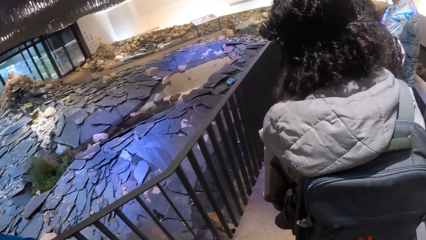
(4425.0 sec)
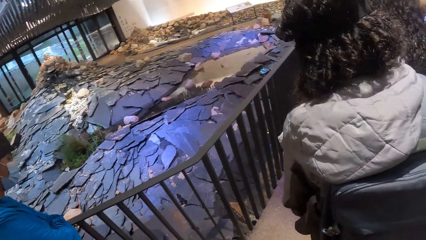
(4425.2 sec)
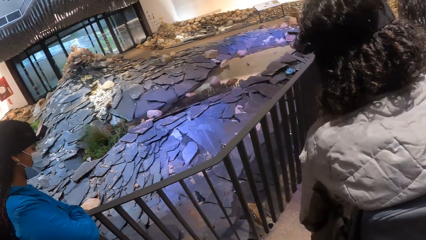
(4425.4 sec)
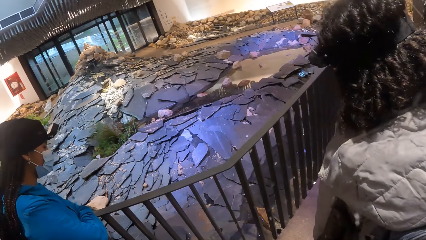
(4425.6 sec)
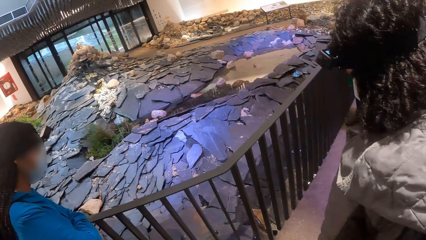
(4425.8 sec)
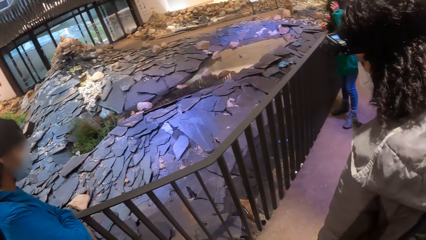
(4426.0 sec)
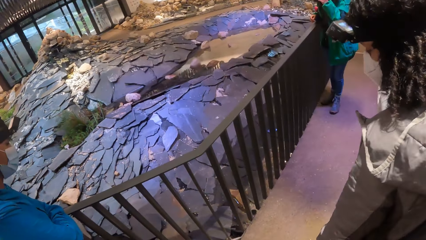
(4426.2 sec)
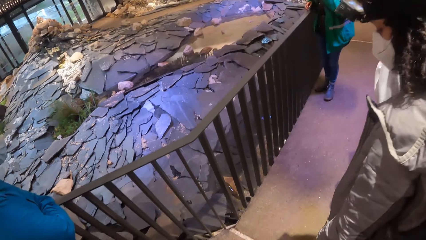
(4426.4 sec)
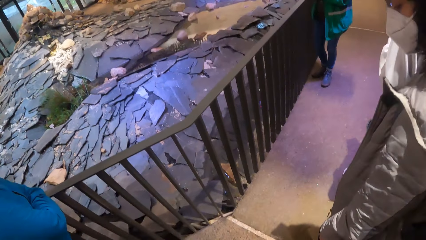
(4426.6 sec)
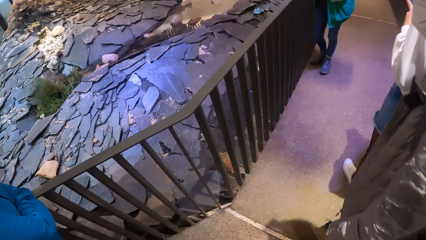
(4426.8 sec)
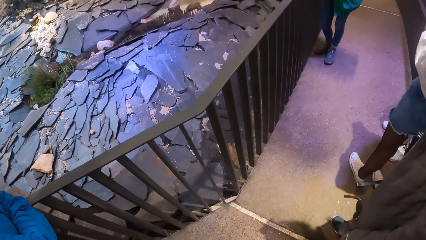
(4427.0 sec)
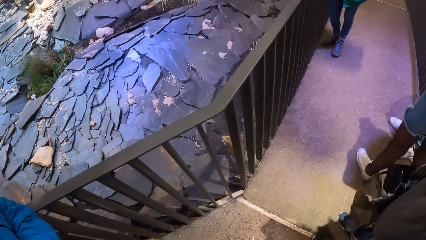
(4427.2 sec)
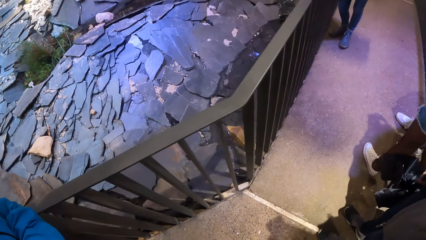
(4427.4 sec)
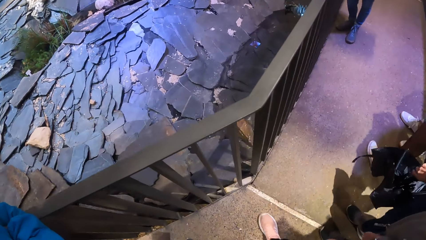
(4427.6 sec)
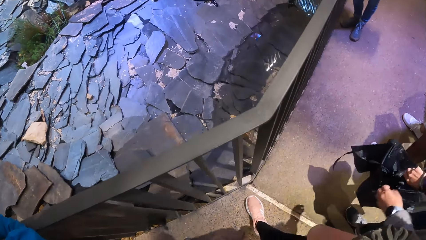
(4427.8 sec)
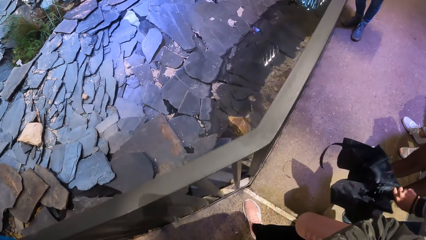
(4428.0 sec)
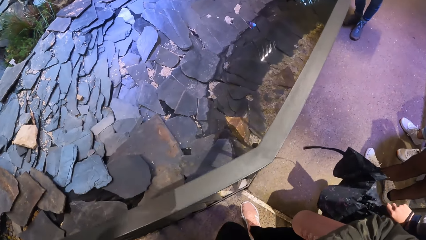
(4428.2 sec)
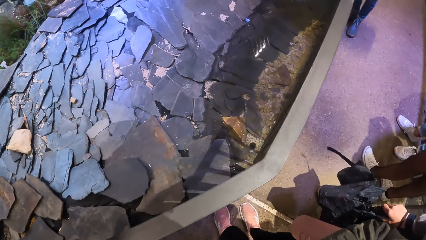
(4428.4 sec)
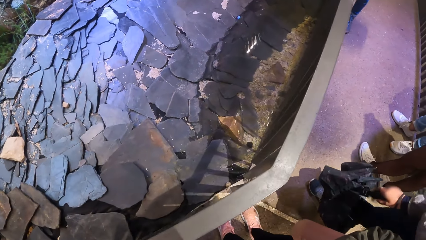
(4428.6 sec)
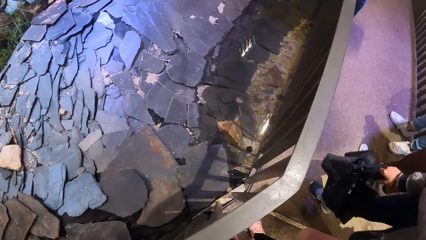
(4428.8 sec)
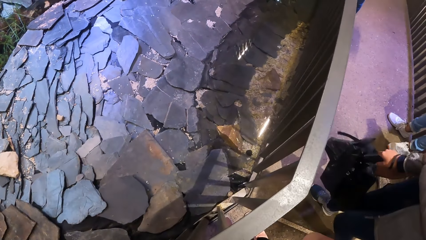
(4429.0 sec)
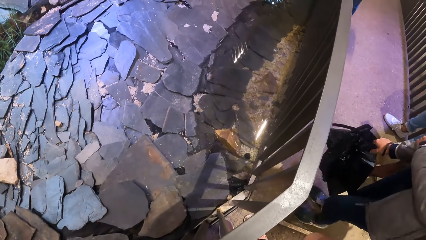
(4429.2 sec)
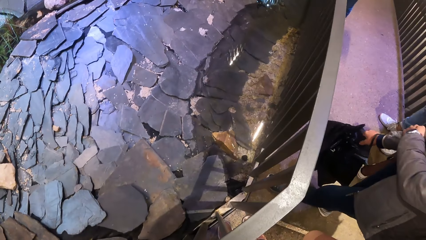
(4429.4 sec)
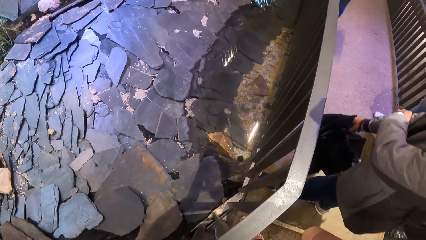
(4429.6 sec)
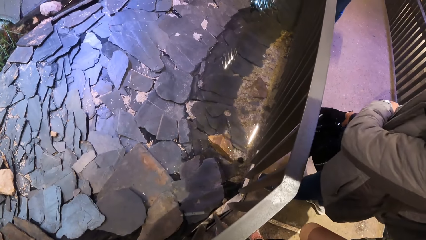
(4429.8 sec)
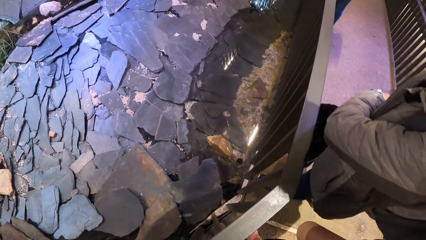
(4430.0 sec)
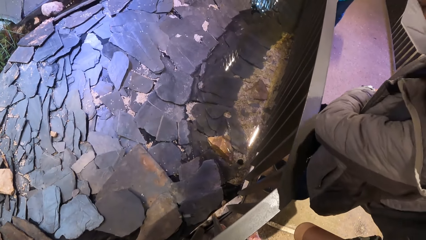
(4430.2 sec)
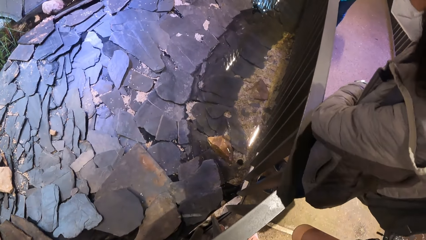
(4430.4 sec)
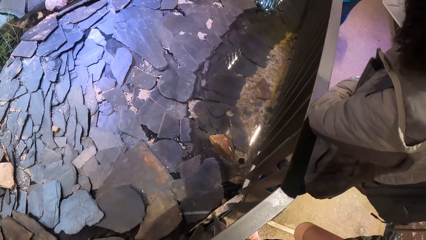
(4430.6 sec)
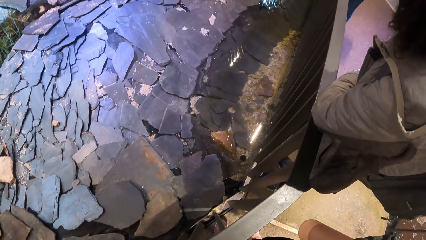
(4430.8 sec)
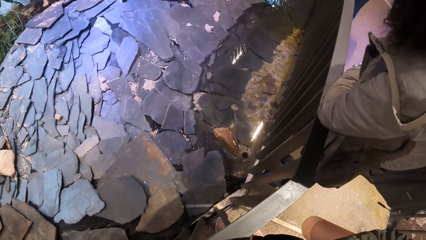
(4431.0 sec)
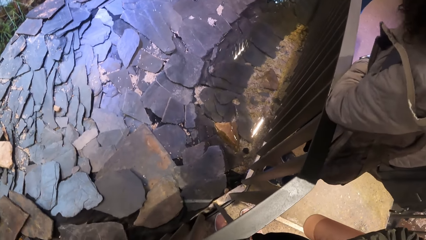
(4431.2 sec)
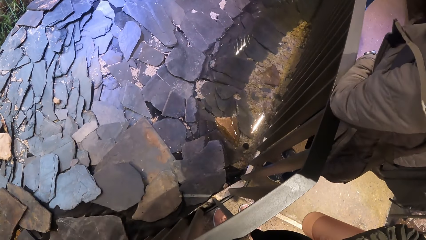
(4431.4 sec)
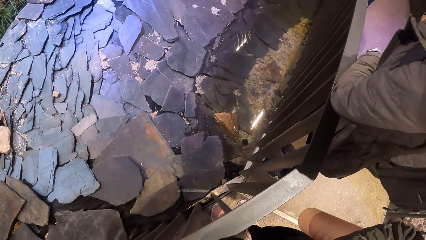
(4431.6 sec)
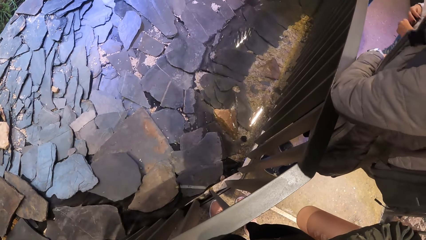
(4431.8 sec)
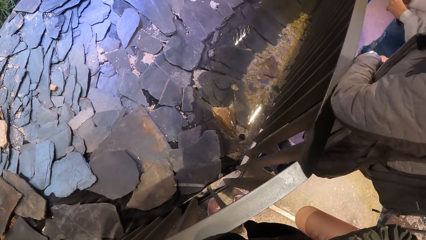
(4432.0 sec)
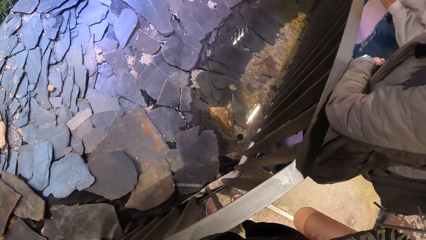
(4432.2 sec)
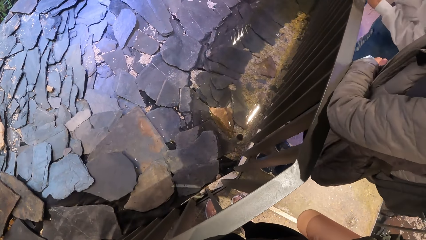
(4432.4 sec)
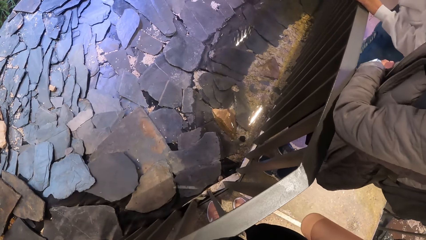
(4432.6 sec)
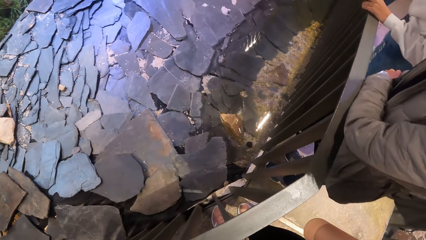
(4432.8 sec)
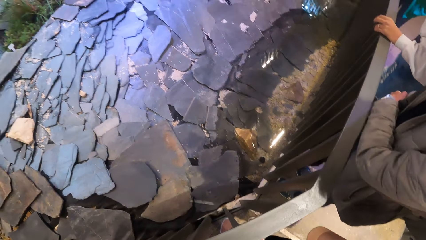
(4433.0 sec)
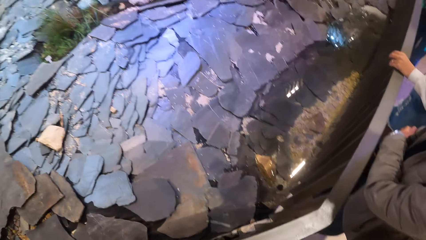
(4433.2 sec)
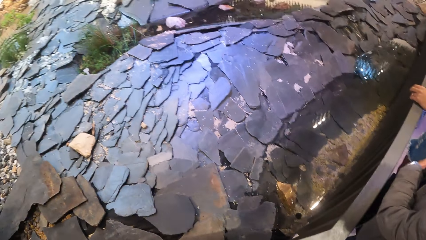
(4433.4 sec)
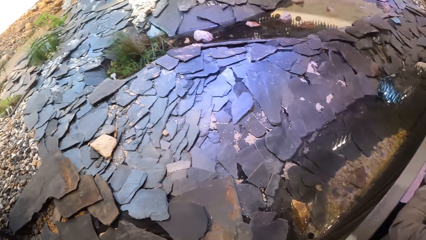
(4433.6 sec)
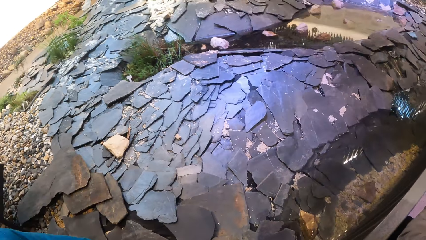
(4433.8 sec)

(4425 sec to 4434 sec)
The camera wearer looks around.

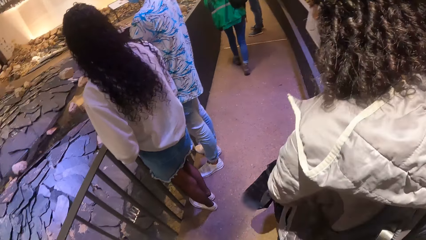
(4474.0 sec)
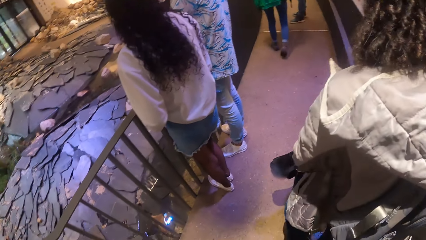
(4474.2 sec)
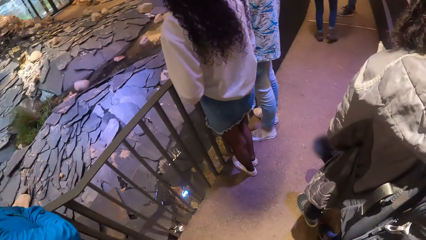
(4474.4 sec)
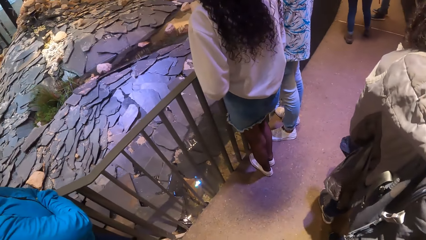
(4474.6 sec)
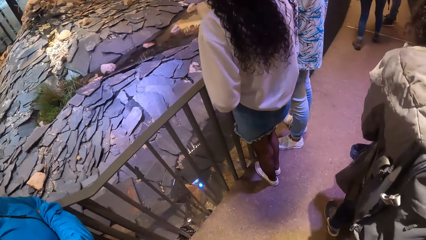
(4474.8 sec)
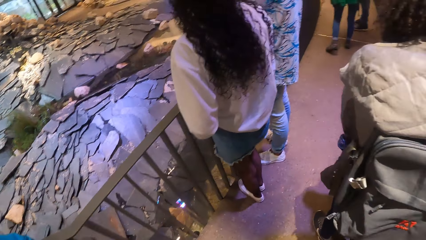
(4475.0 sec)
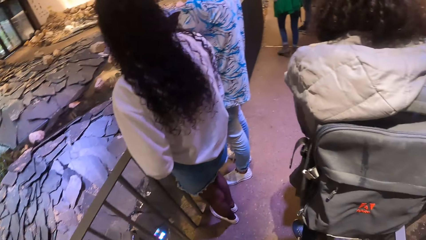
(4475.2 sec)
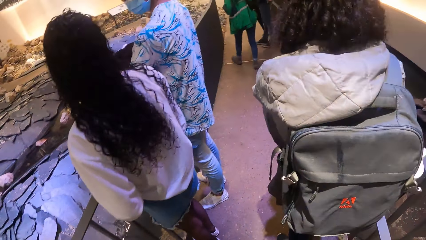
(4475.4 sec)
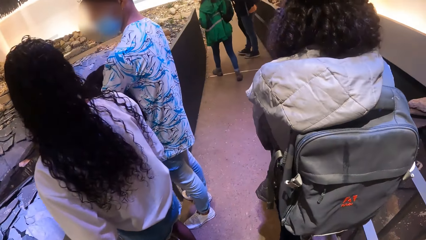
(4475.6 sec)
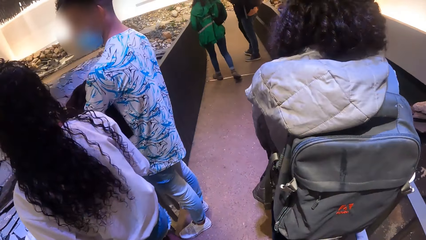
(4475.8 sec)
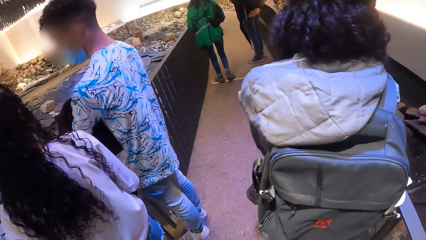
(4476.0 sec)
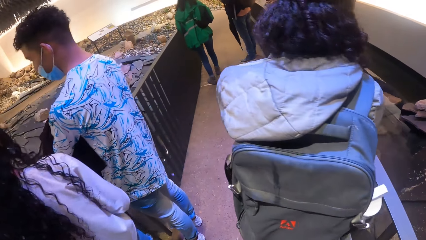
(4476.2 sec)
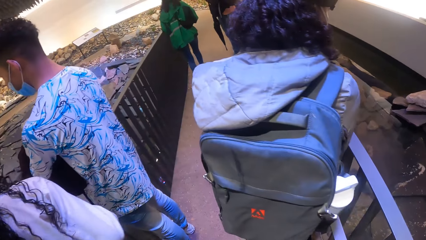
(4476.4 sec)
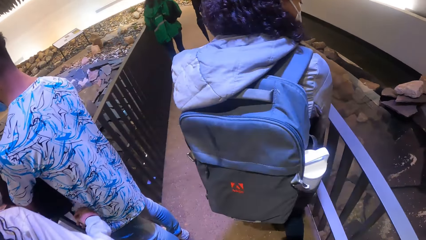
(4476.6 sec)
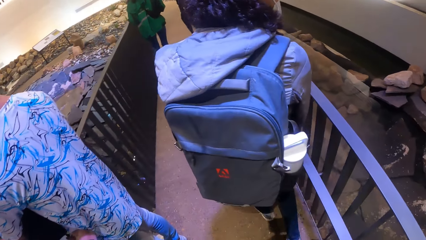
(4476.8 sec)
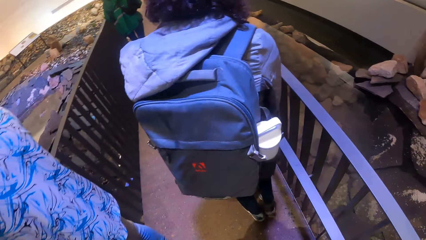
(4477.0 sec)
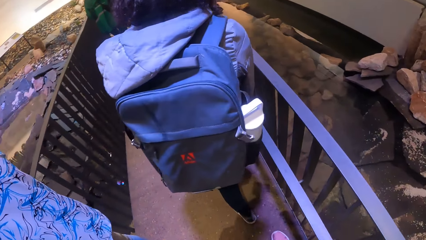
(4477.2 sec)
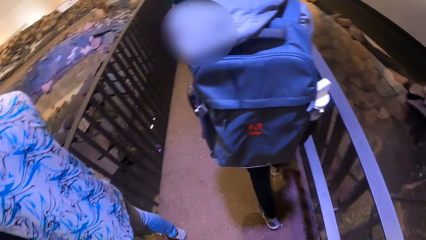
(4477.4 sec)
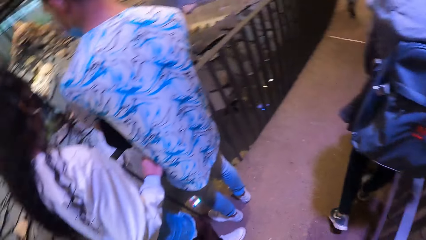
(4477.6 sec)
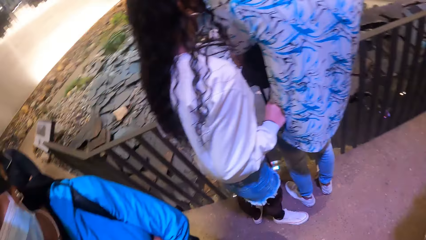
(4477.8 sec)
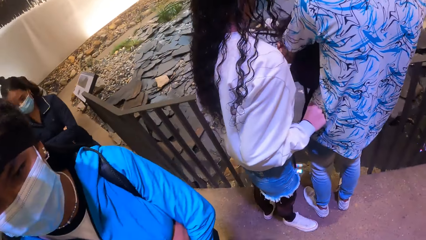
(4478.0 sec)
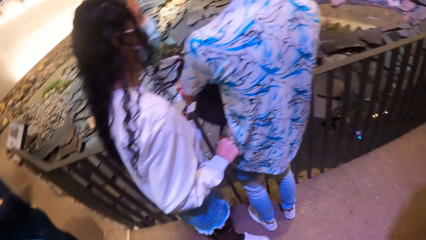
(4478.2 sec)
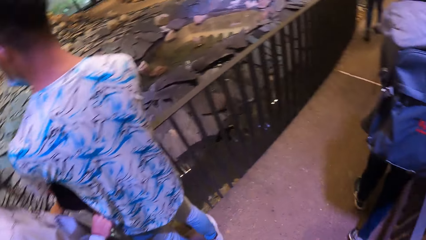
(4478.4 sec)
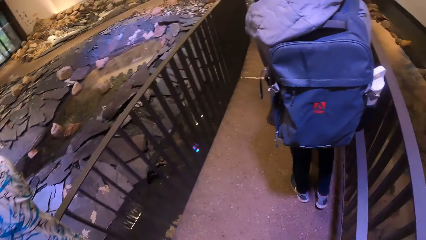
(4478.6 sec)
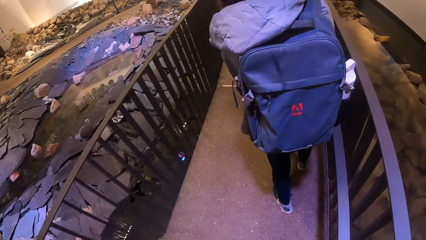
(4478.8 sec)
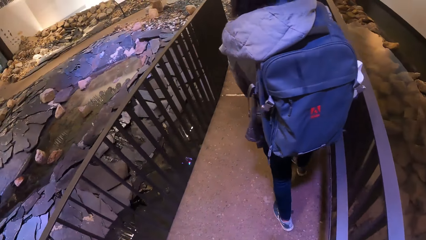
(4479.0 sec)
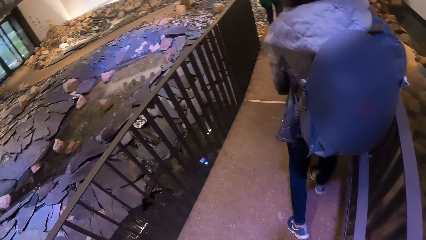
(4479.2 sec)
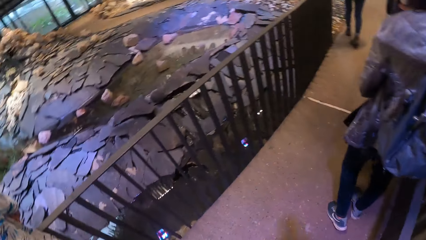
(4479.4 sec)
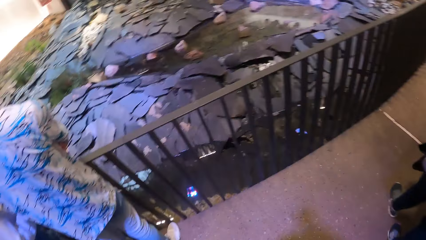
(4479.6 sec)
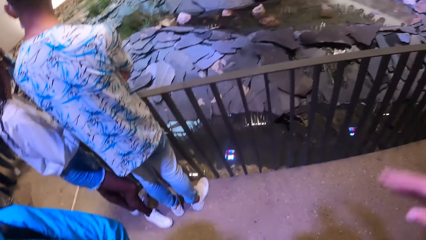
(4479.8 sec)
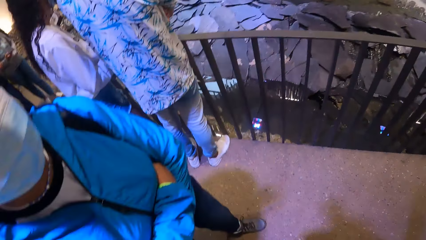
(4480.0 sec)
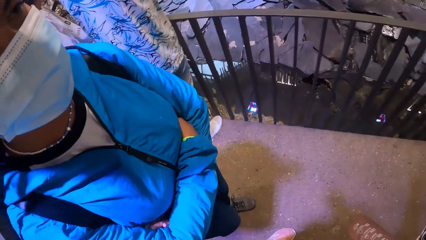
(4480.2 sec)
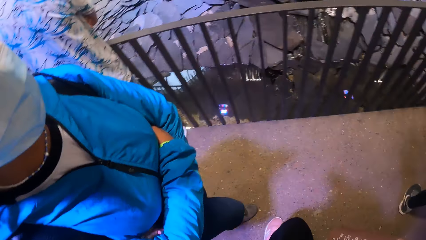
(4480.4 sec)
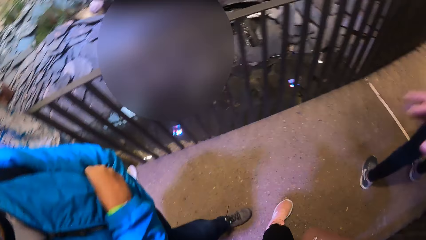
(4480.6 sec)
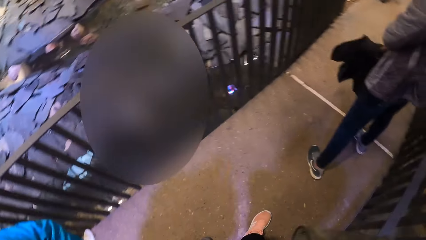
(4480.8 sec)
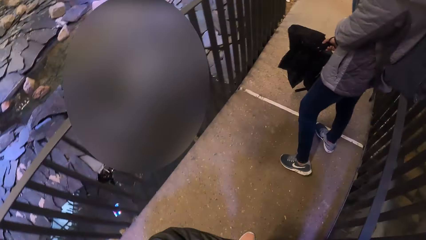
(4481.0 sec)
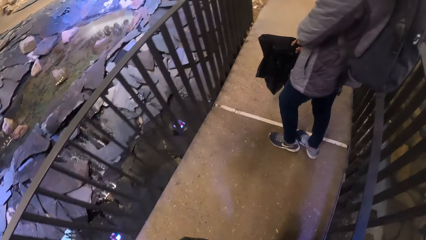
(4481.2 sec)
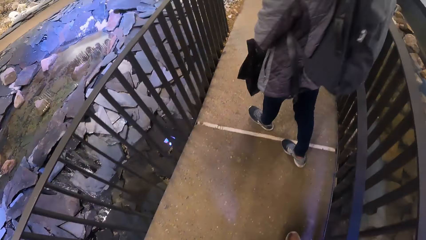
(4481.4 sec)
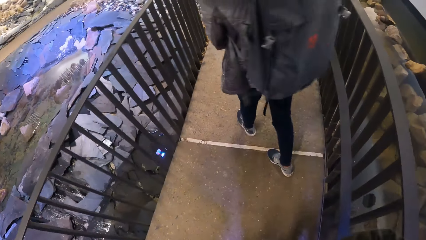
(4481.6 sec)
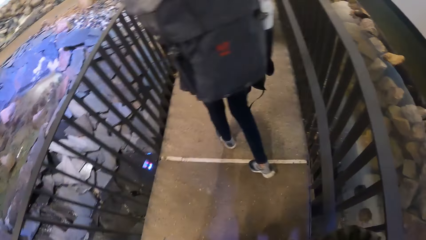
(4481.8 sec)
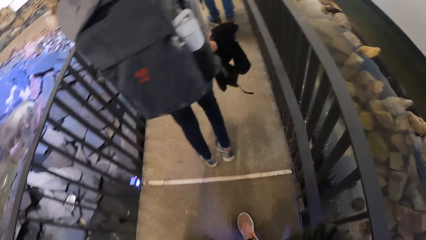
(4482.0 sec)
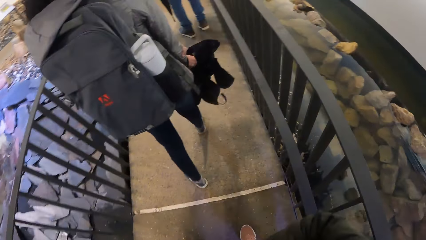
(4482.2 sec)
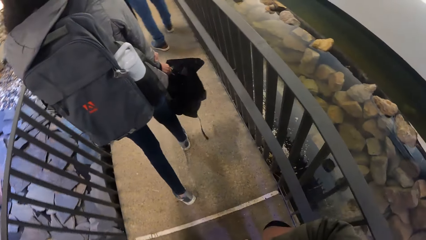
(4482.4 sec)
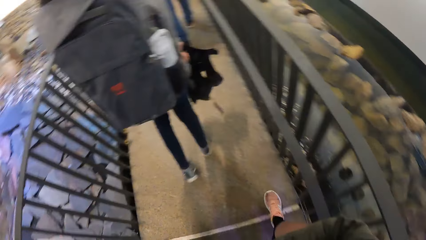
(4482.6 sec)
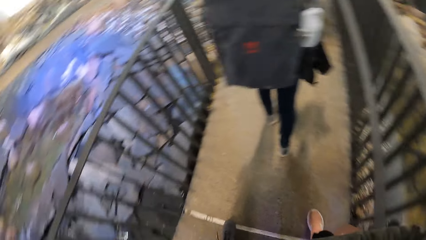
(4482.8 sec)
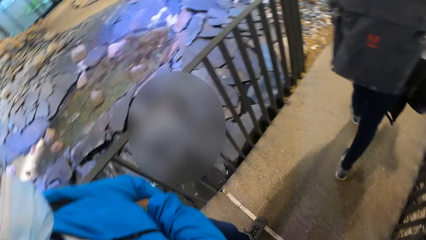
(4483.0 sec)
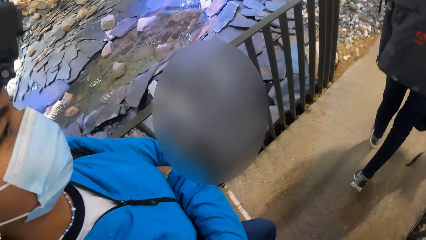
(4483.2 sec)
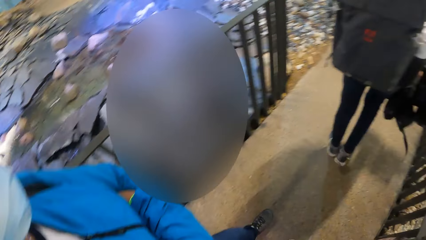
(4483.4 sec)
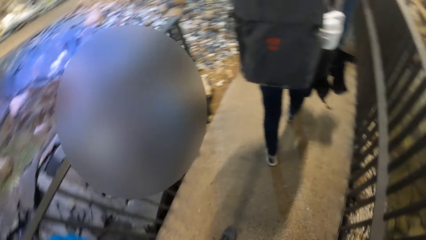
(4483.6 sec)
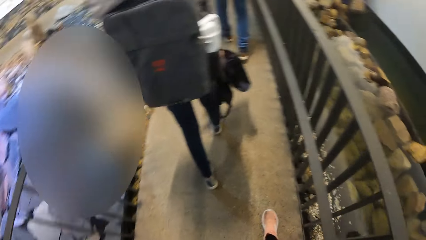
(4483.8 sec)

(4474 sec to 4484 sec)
The camera wearer walks with the group of people in the exhibition hall. They move around.
